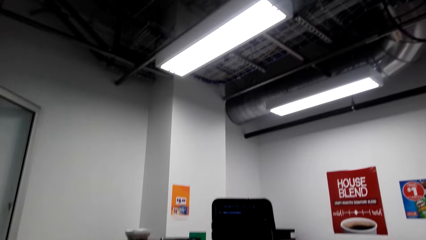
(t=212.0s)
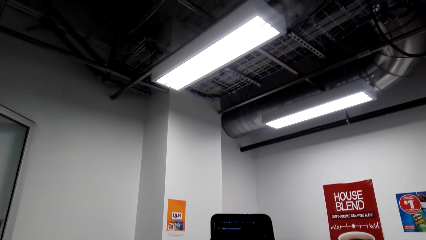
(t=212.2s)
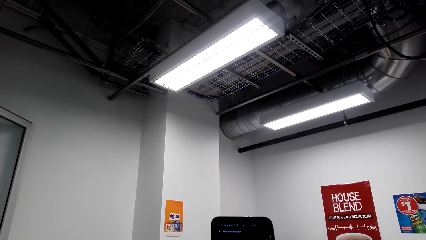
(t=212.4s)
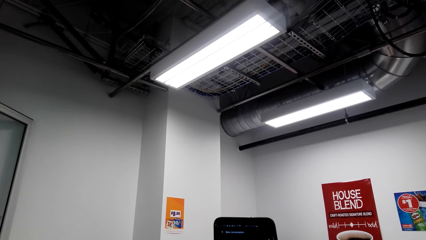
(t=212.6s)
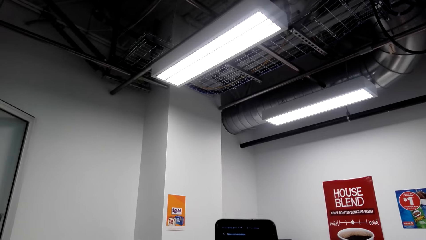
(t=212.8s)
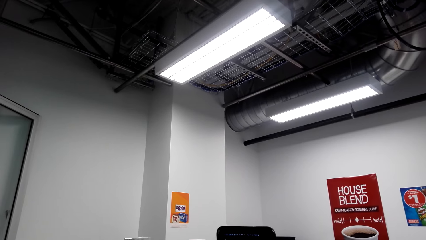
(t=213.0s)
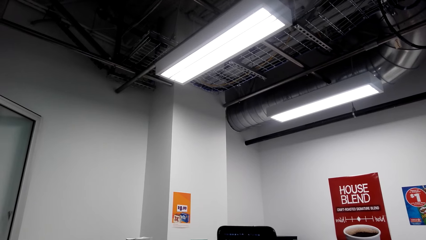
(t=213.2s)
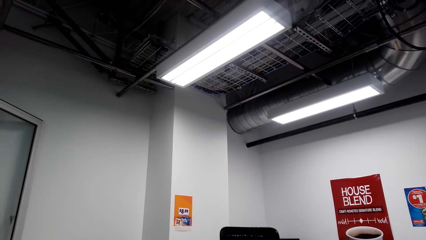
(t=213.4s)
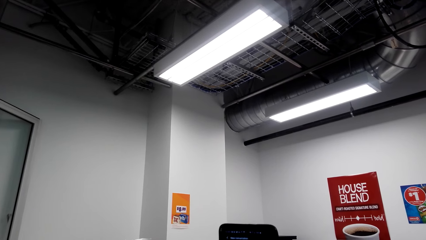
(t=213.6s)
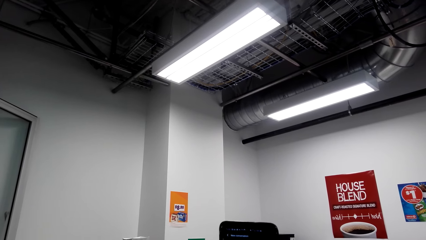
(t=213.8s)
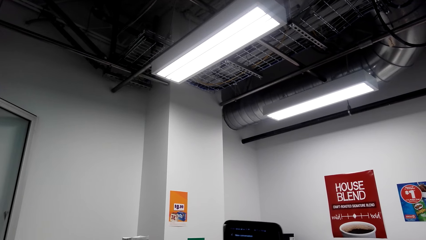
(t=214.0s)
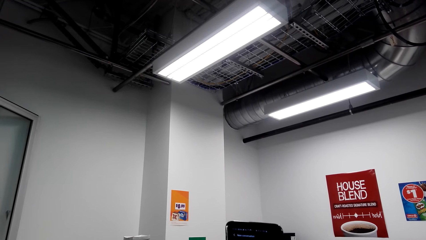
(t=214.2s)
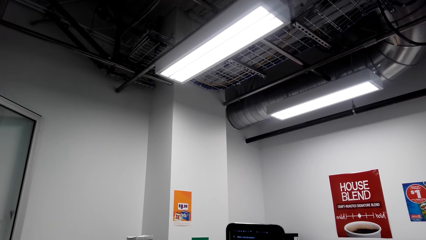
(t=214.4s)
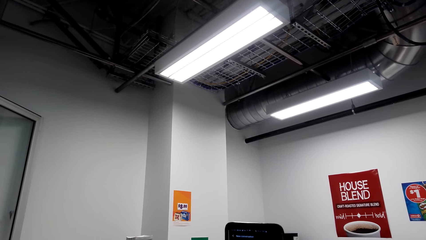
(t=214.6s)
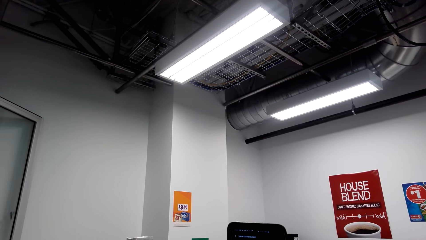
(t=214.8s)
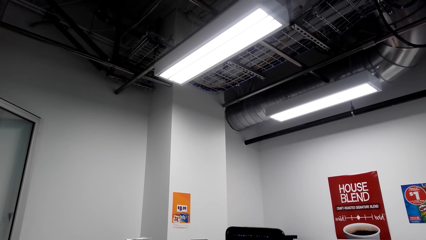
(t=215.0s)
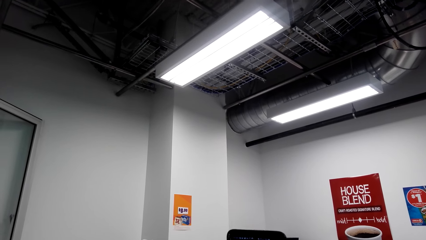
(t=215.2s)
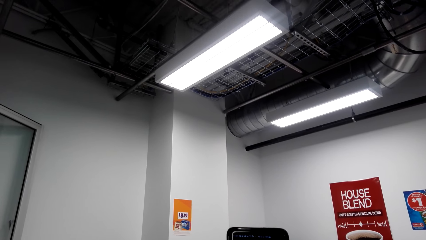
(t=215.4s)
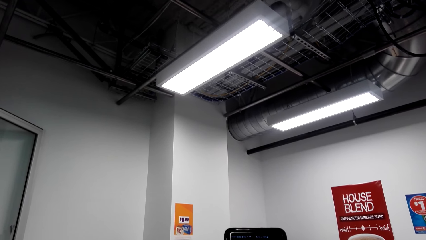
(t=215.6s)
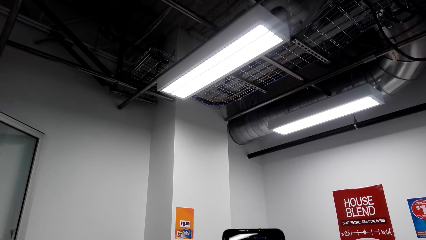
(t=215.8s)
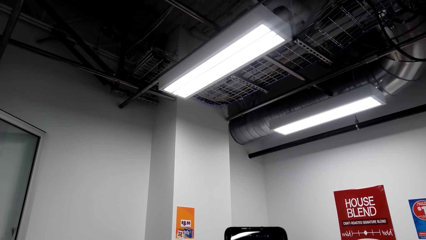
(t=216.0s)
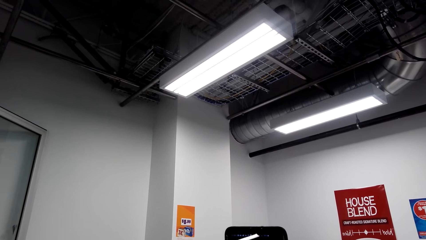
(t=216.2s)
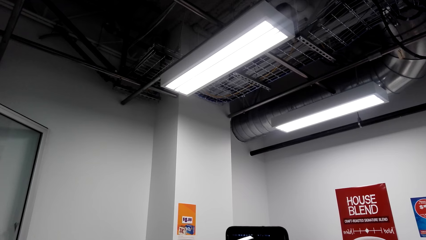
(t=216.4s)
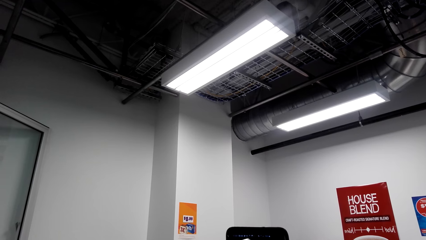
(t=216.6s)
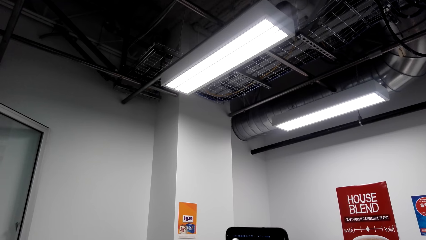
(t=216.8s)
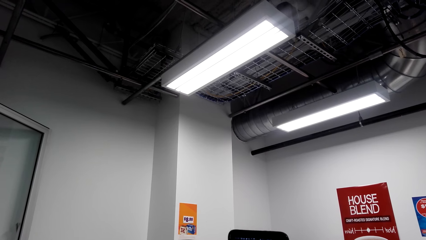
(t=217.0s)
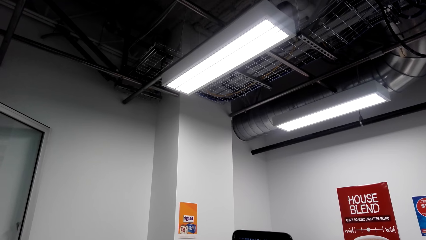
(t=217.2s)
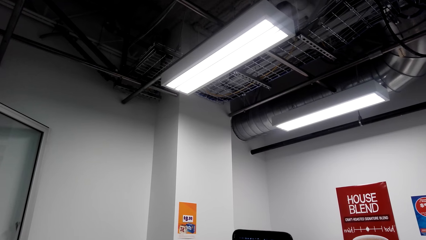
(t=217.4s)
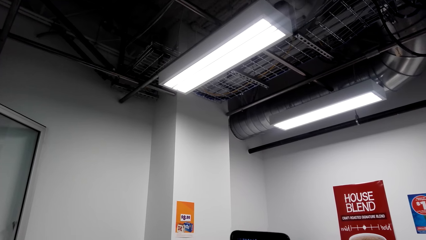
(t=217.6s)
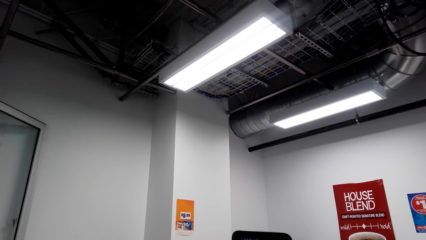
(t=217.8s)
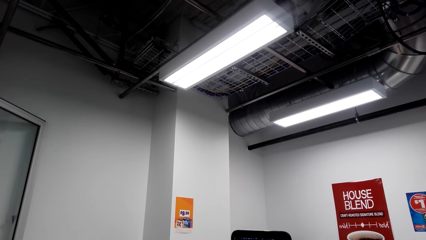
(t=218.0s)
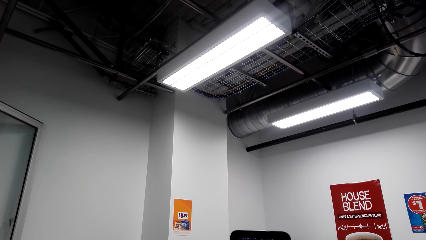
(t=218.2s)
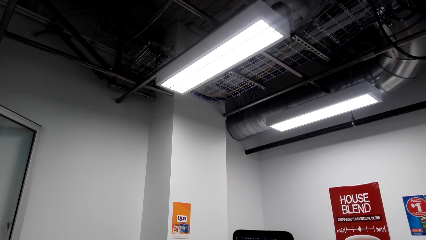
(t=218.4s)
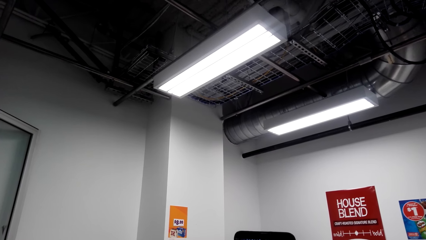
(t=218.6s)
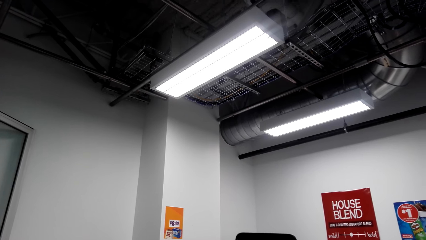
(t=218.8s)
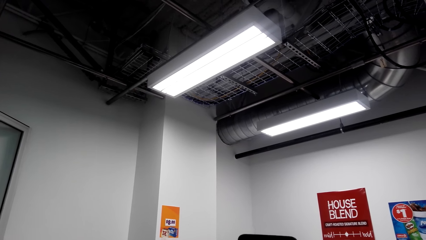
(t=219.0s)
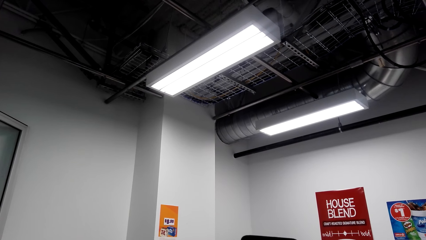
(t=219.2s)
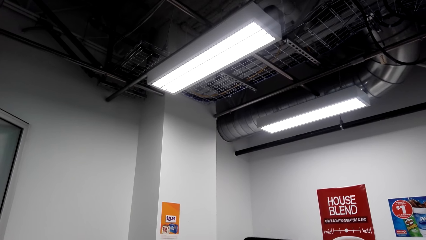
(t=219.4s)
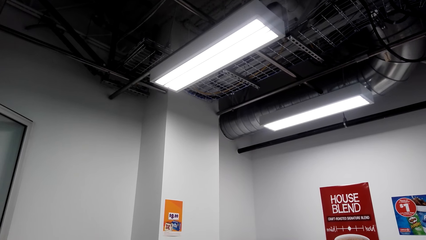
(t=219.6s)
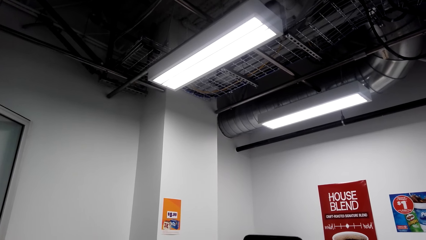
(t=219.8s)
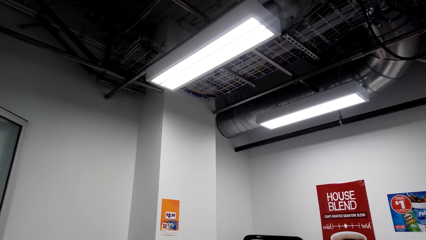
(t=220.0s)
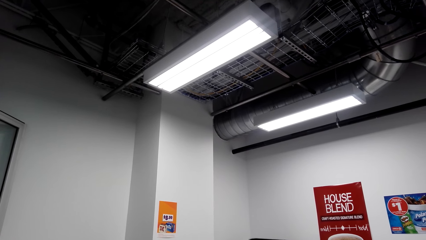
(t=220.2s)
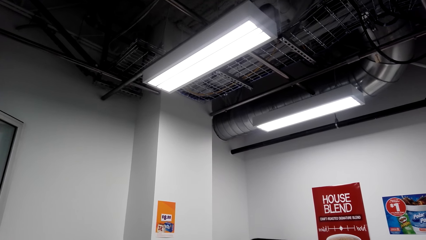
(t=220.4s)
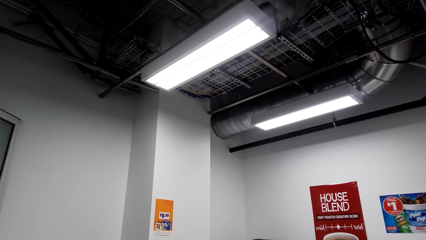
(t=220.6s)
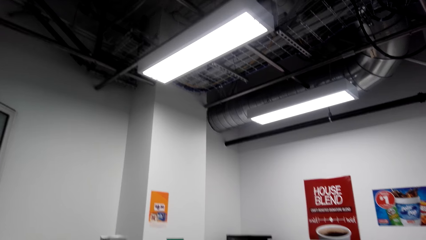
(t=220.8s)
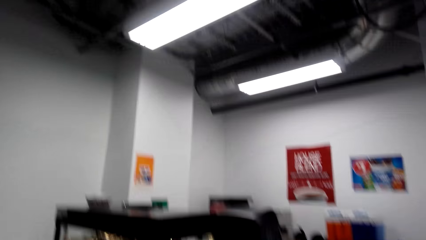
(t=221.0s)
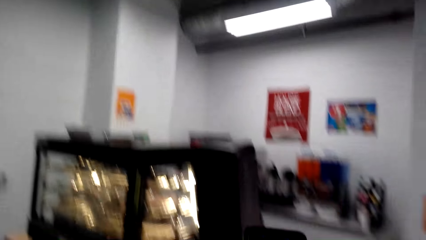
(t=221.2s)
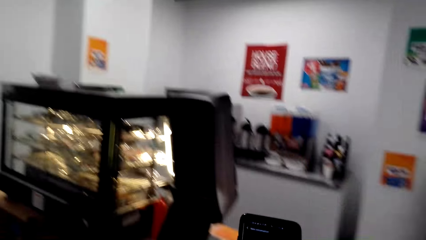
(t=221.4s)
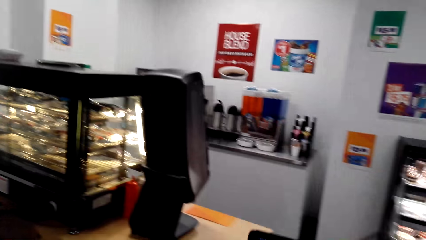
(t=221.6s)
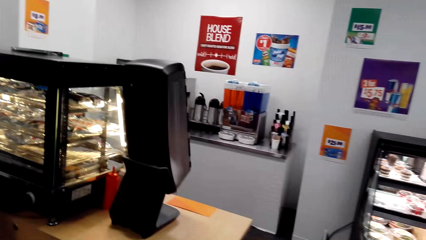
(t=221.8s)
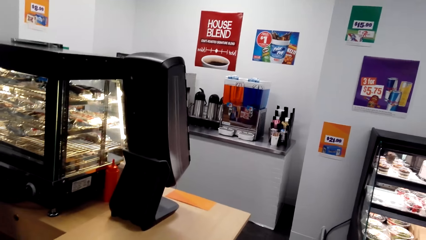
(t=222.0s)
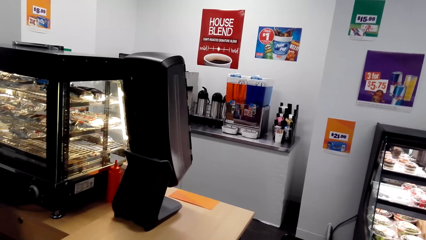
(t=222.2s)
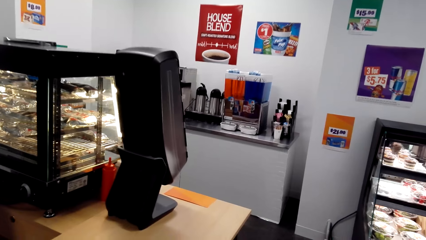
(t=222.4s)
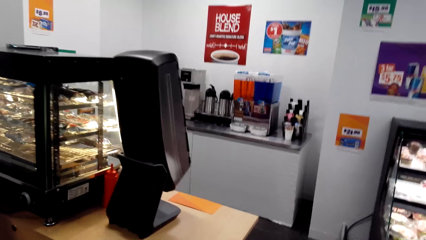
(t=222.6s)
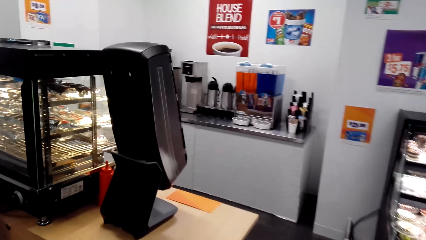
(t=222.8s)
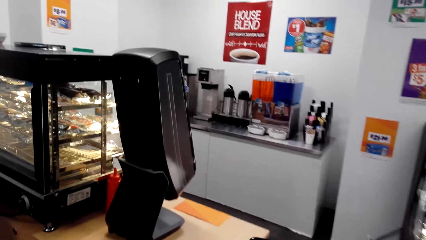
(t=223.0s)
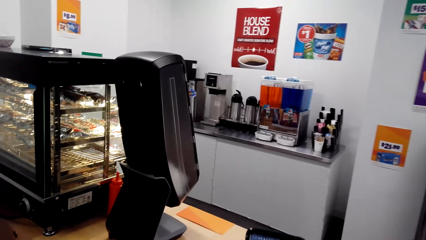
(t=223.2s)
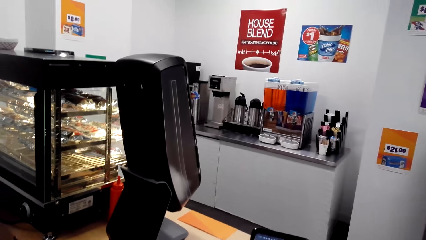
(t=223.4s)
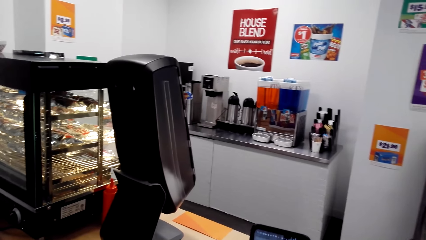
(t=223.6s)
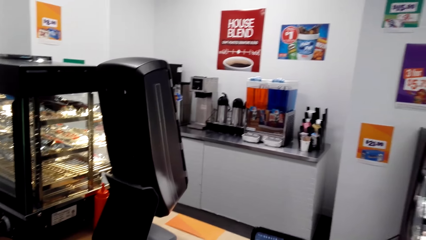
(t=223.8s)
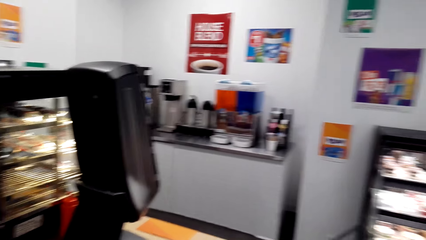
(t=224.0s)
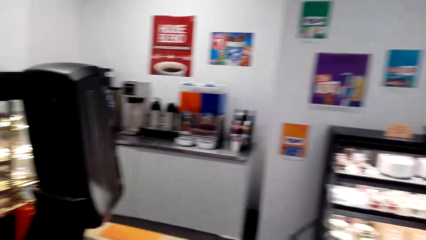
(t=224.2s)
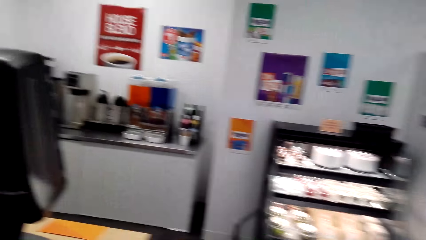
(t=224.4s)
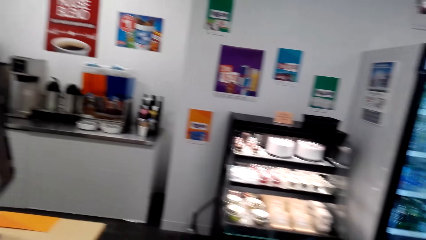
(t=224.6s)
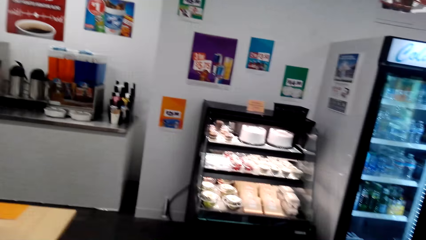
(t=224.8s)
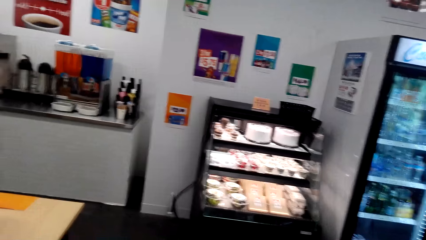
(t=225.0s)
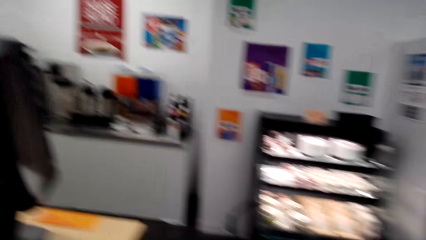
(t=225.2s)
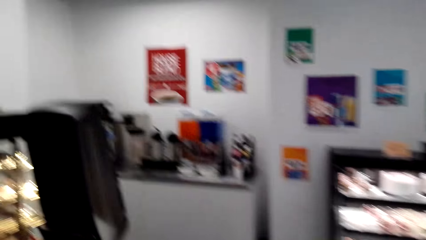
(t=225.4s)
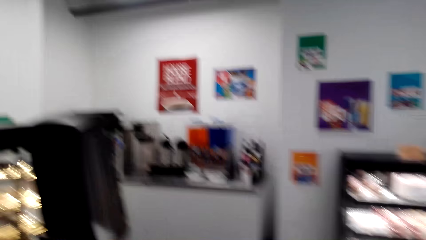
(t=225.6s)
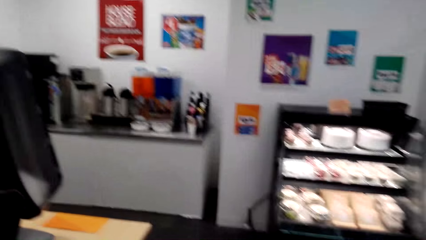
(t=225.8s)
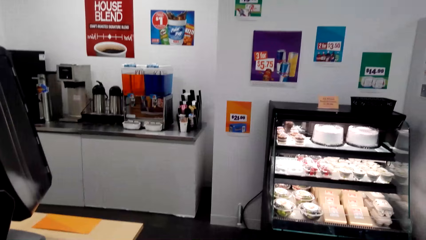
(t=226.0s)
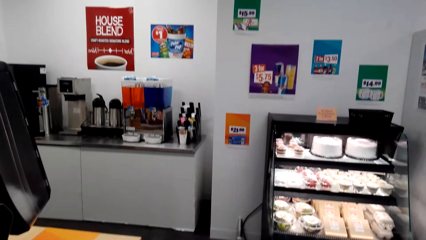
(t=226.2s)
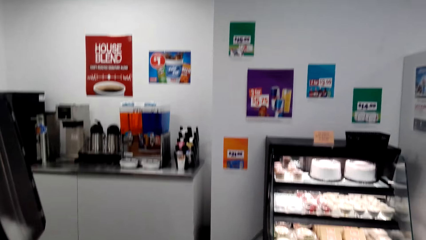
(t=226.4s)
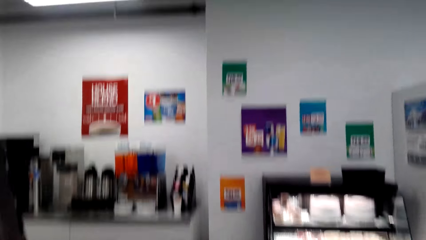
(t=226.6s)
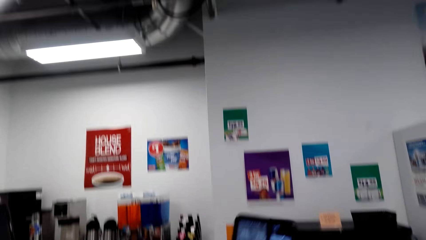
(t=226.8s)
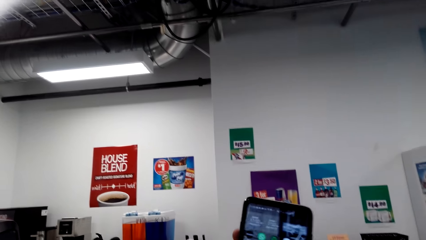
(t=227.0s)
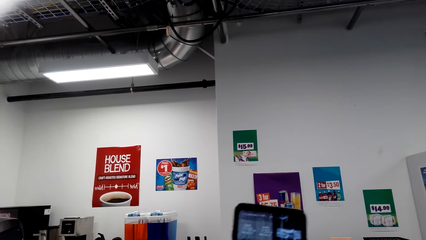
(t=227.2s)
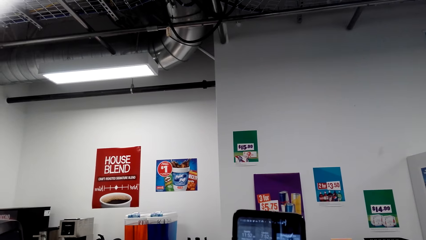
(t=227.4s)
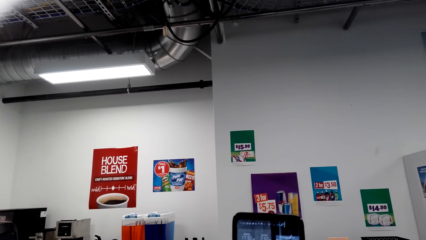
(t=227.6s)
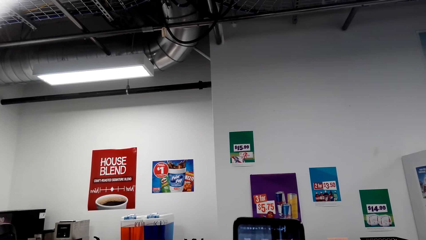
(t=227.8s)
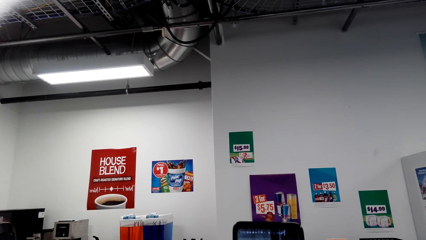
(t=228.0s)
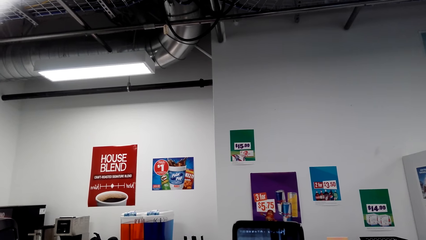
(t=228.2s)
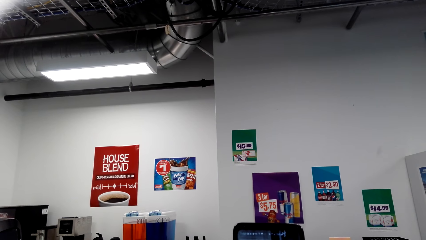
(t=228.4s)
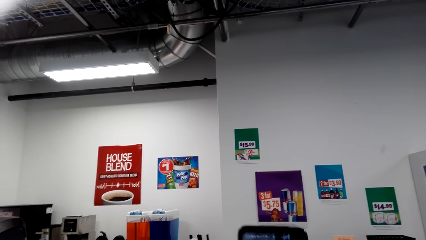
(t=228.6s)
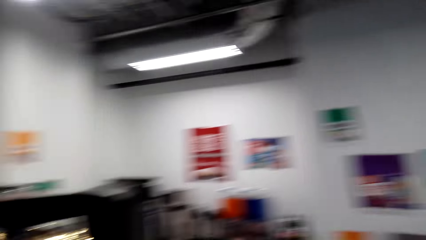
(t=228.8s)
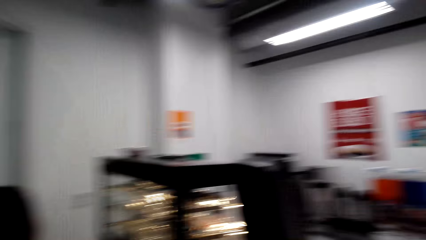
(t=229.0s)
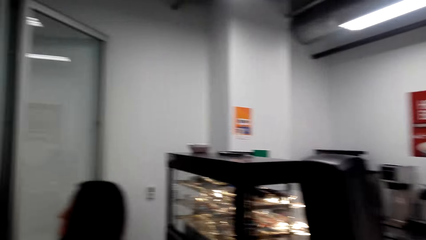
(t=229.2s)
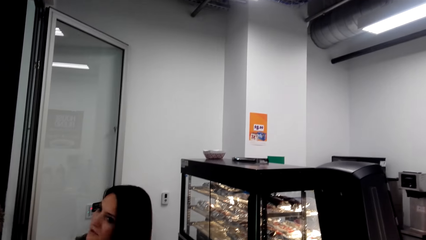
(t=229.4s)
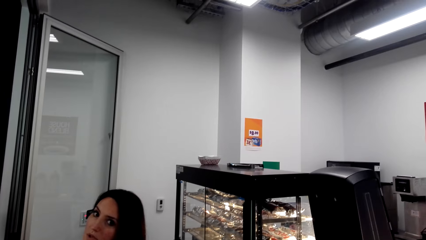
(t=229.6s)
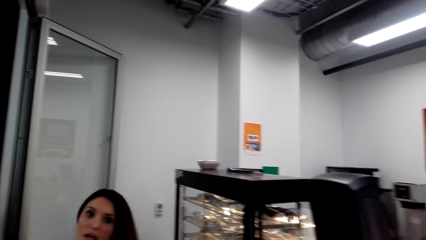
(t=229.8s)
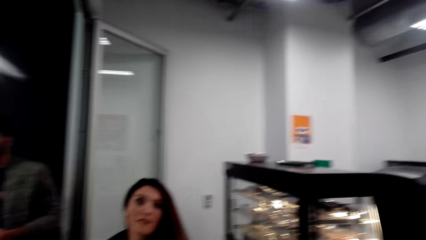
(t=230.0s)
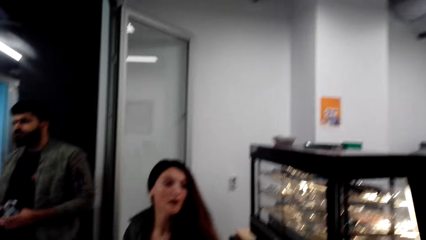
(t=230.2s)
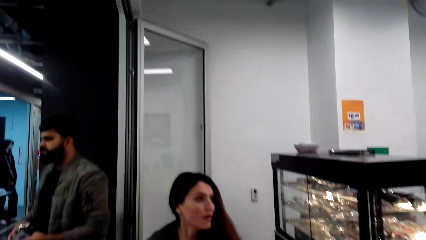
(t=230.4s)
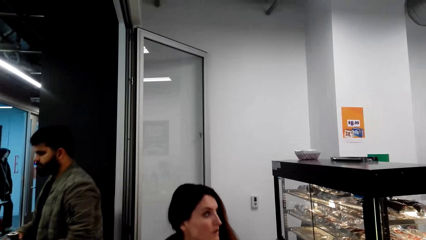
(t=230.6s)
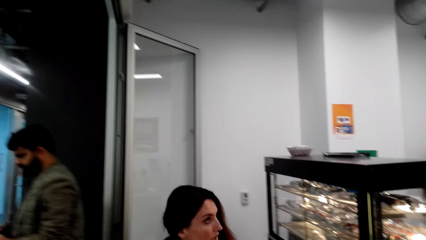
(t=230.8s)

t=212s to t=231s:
The camera wearer holds a phone. He looks around. He operates his phone.
